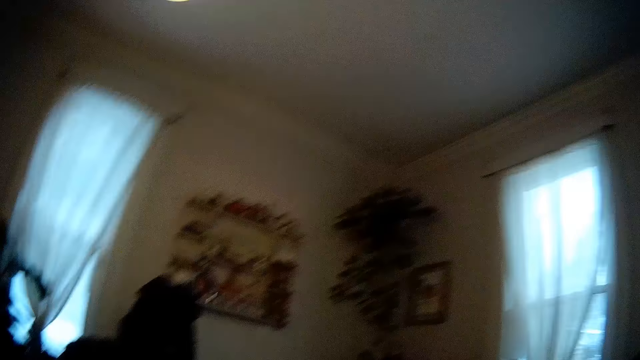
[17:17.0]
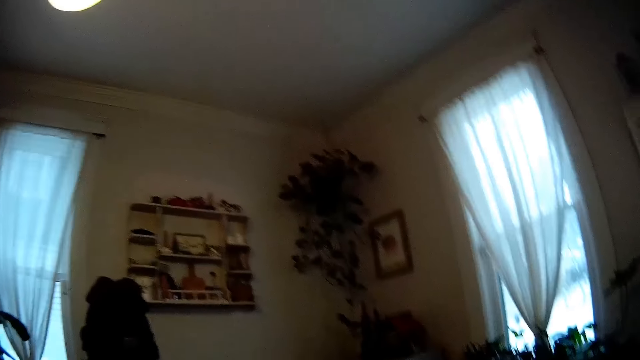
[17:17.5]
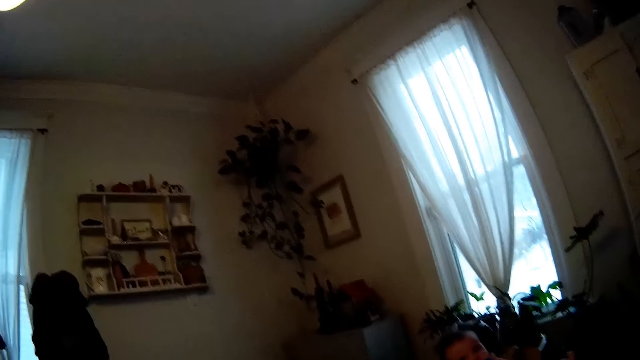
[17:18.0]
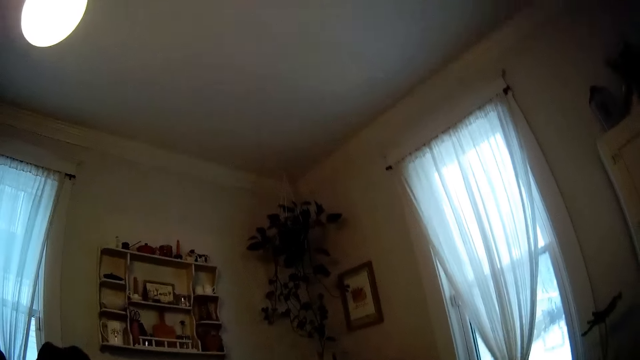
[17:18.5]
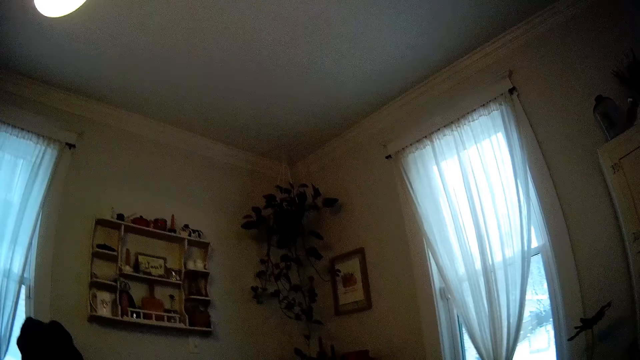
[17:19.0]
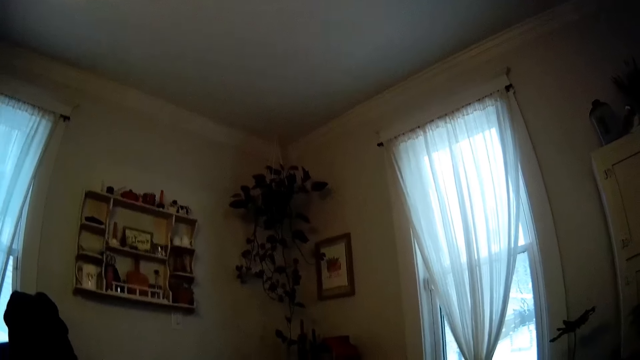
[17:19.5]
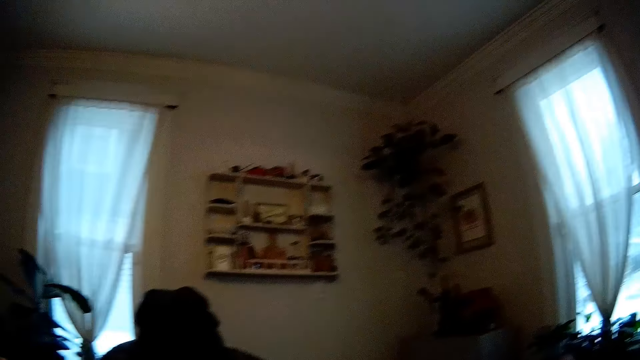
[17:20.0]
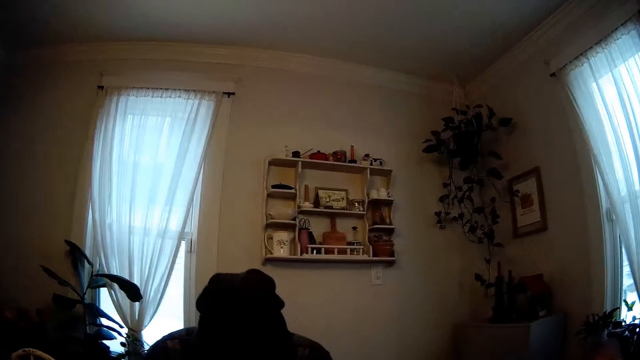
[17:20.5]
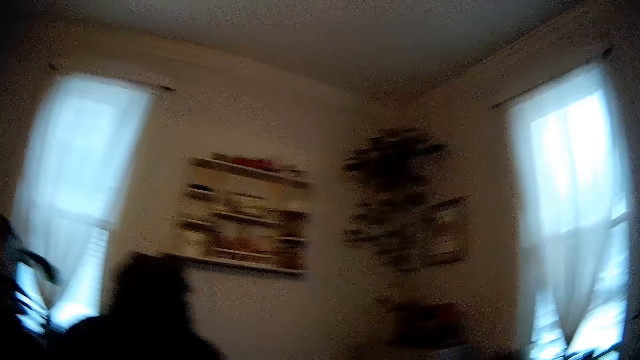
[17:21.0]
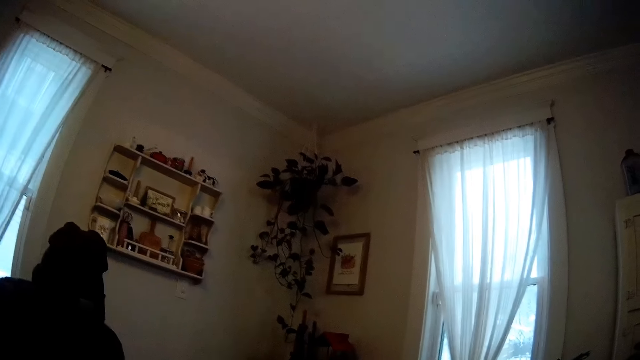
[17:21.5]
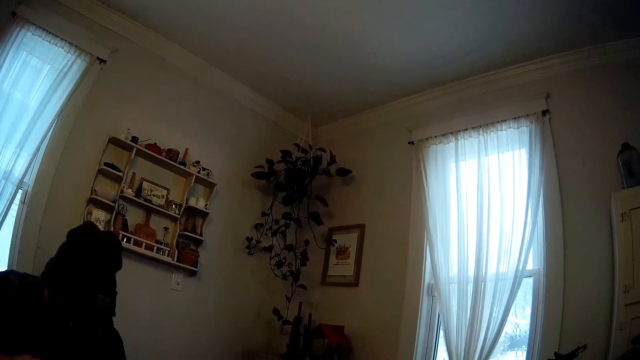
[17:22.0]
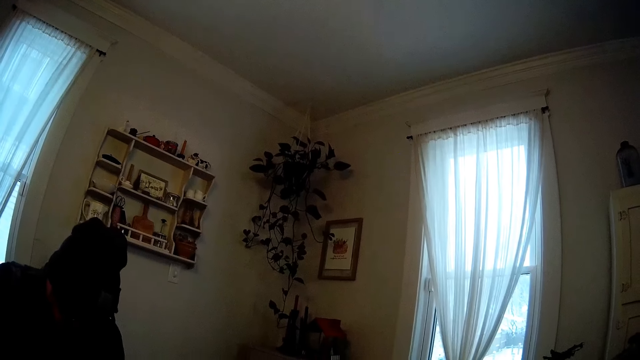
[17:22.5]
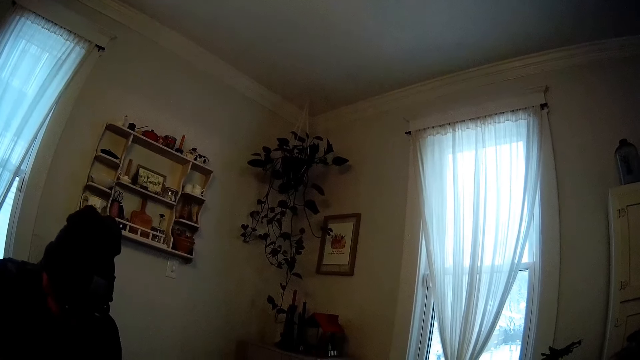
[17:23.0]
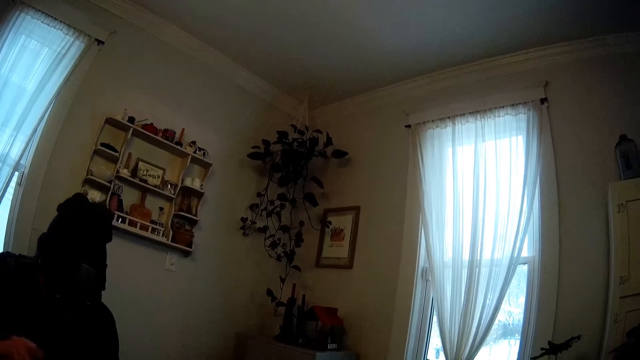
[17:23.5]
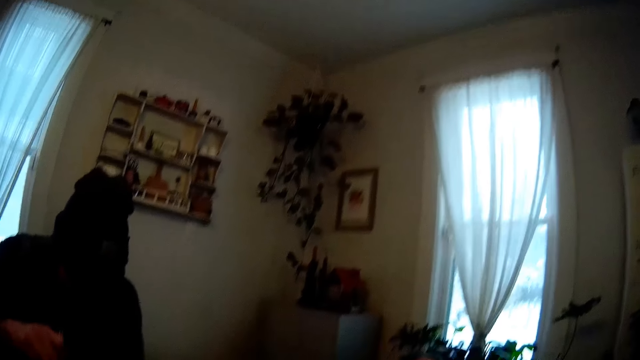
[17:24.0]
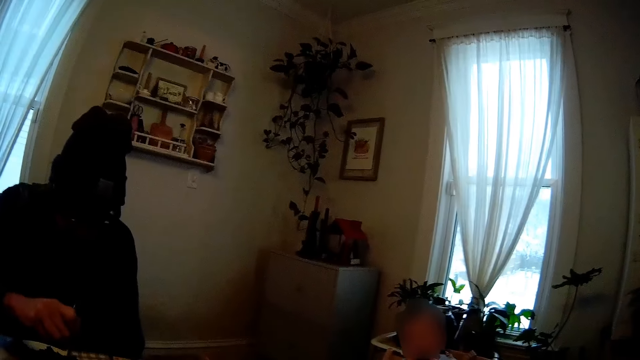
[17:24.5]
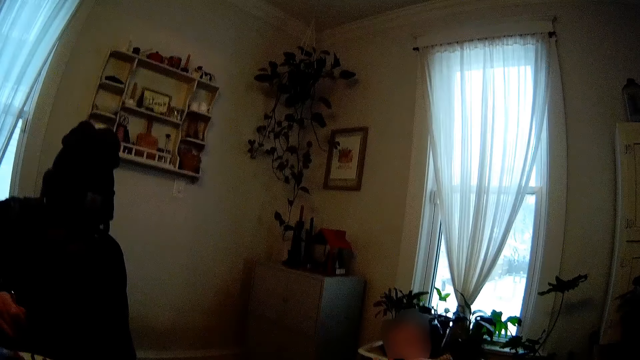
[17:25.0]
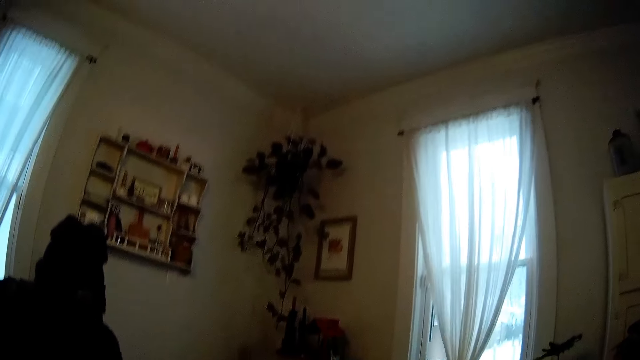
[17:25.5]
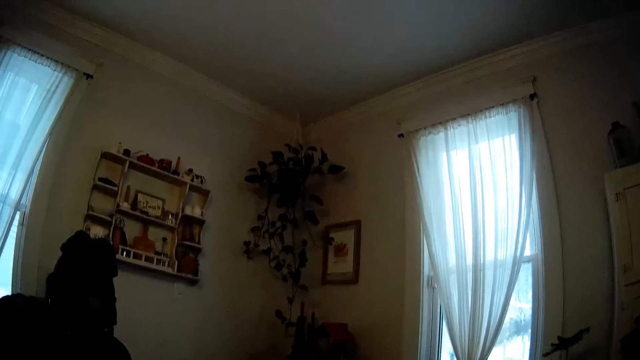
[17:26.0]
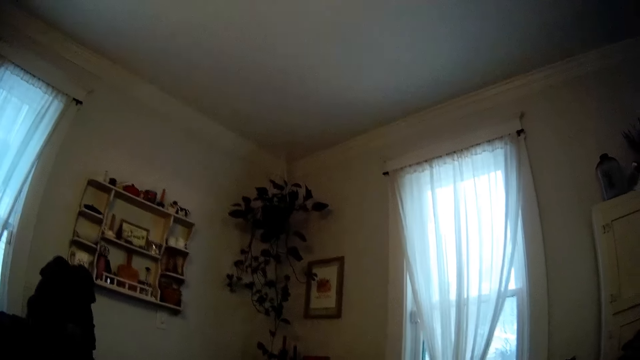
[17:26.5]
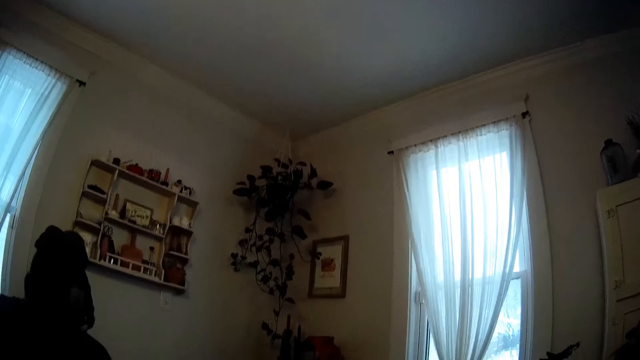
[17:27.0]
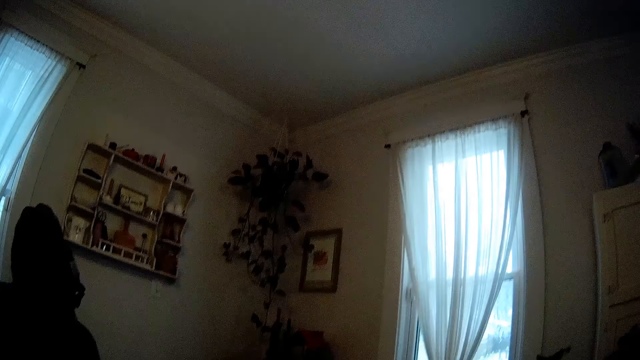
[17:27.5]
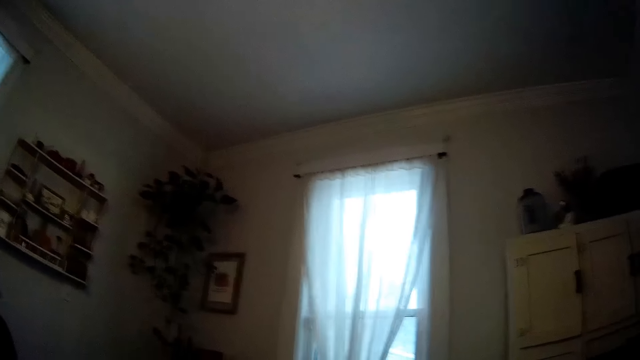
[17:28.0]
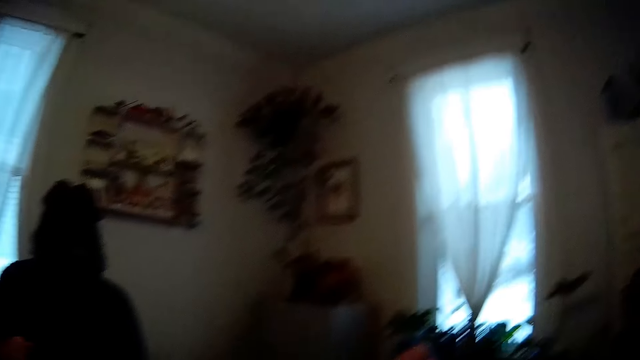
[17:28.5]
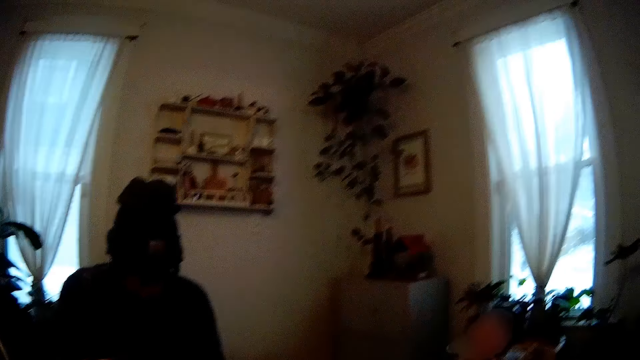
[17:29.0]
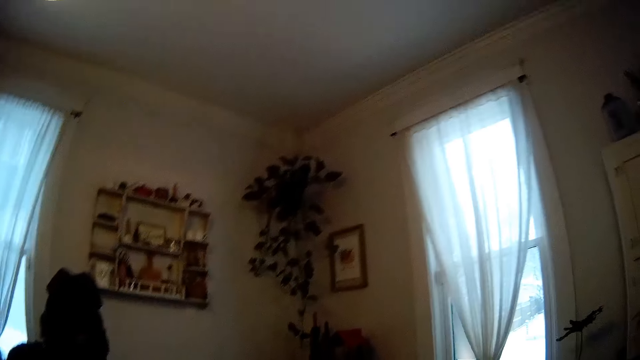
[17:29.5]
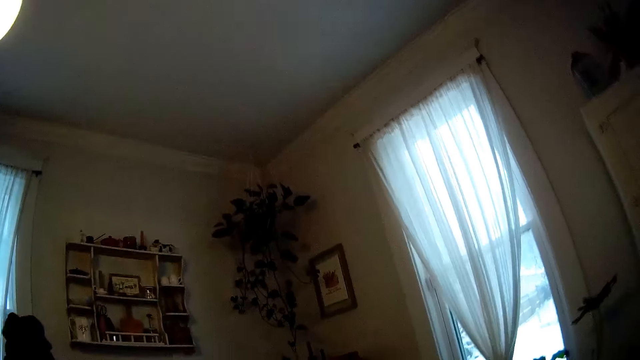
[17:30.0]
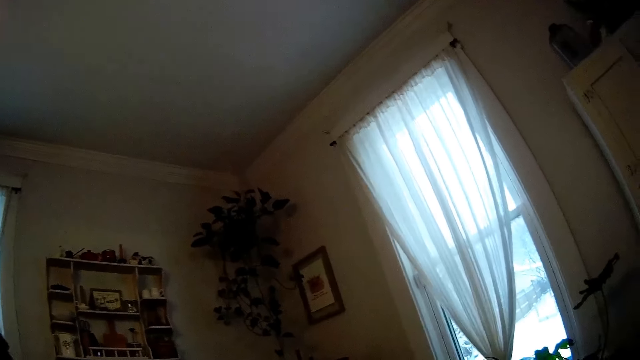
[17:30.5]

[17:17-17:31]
The camera wearer looks around. They interact with the baby.

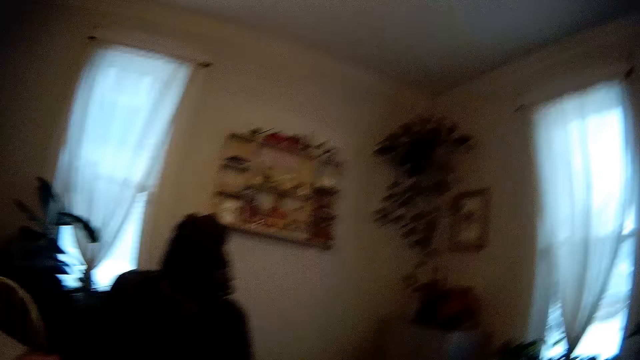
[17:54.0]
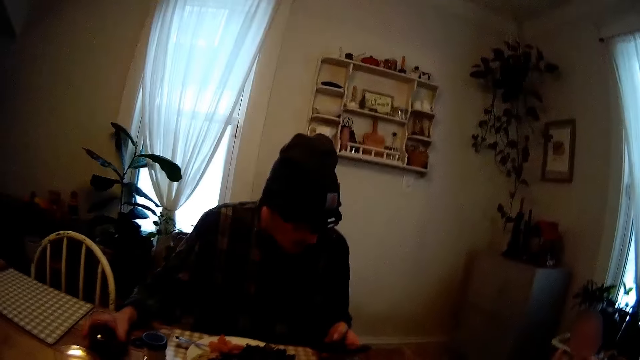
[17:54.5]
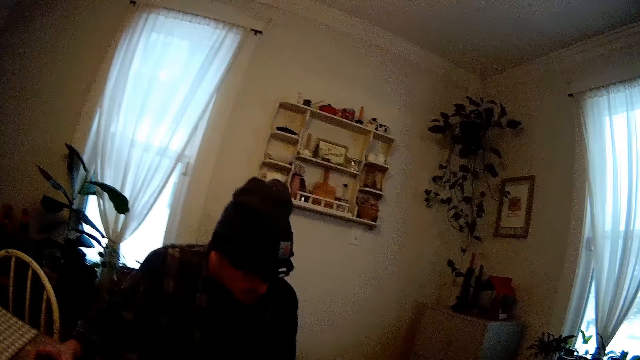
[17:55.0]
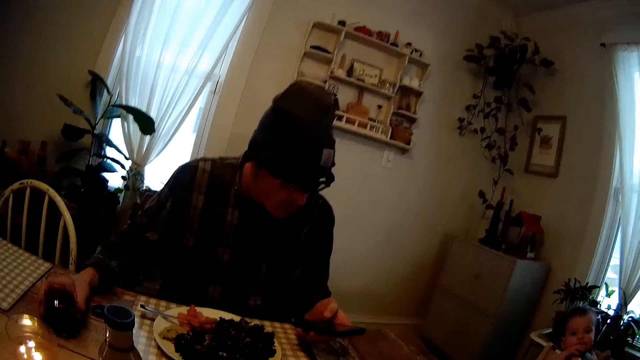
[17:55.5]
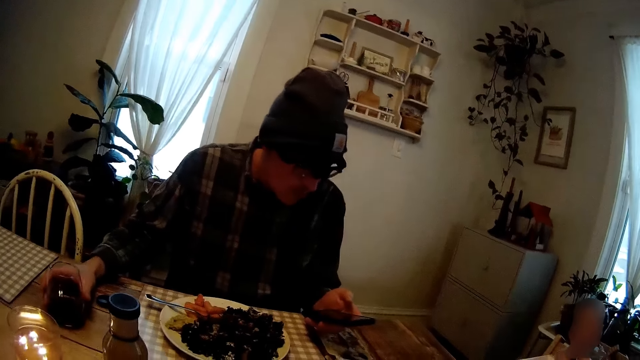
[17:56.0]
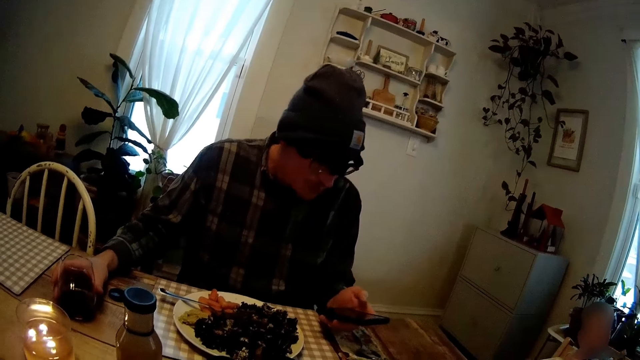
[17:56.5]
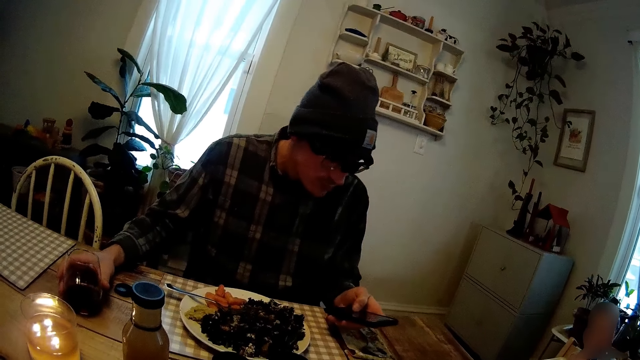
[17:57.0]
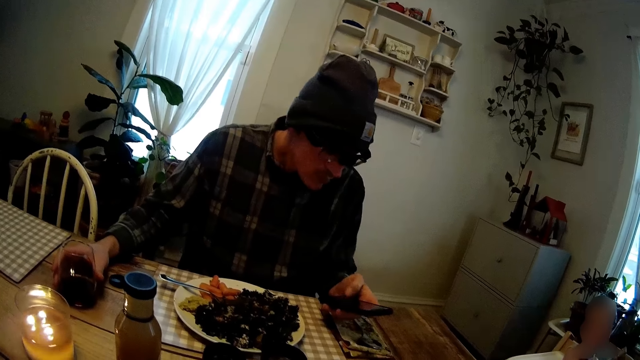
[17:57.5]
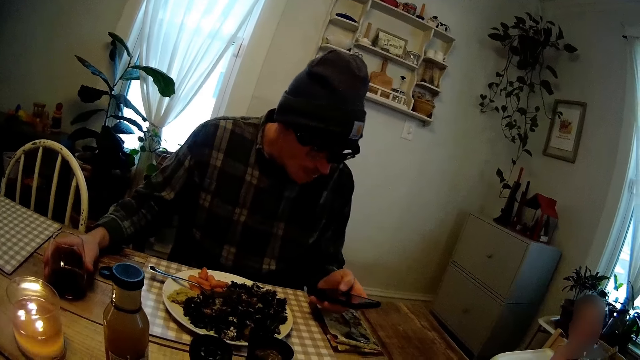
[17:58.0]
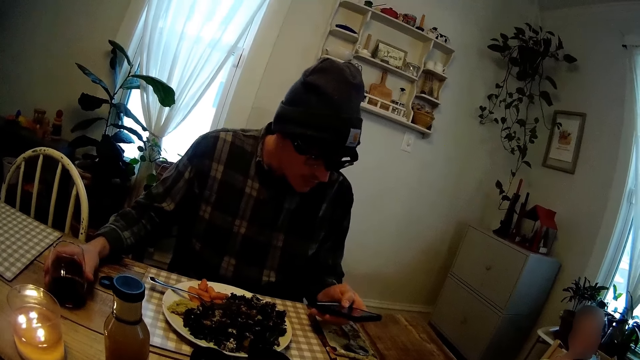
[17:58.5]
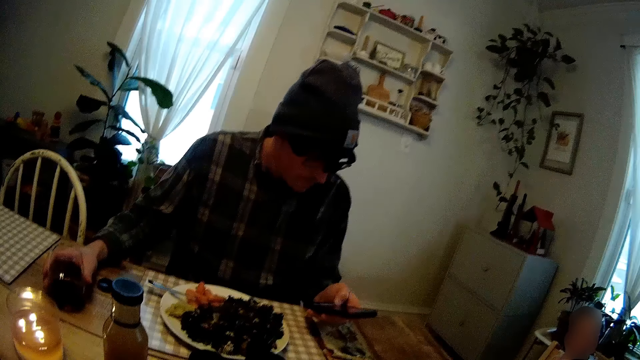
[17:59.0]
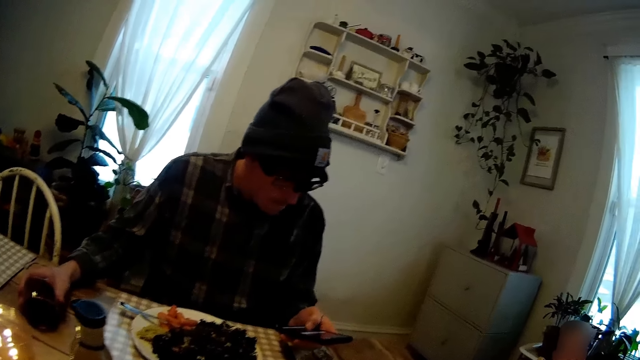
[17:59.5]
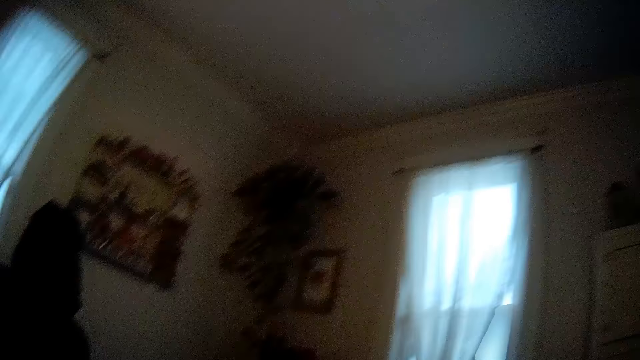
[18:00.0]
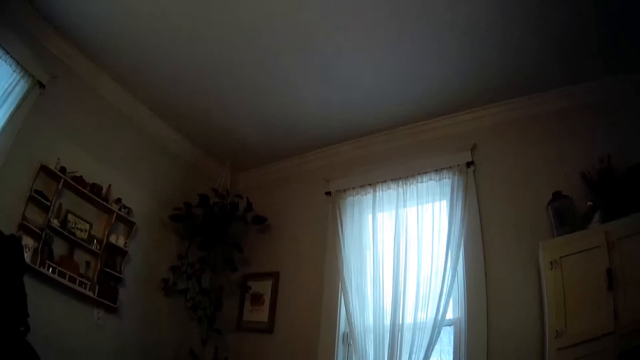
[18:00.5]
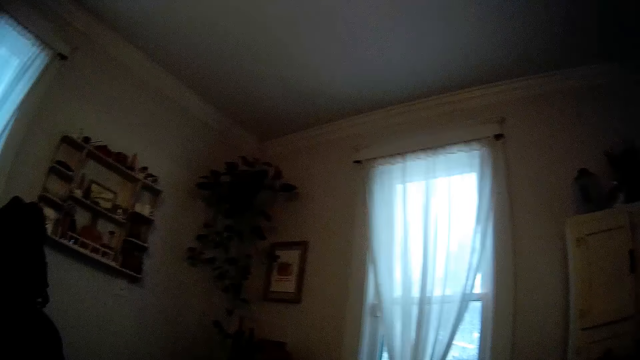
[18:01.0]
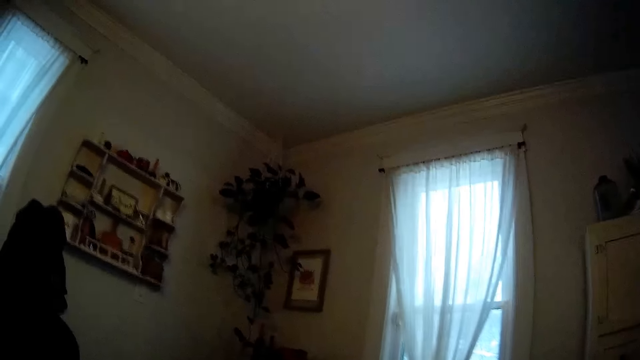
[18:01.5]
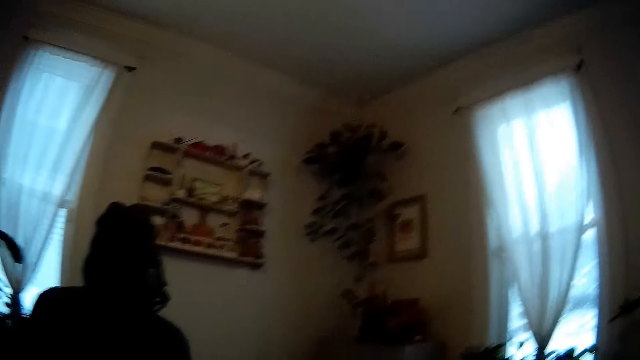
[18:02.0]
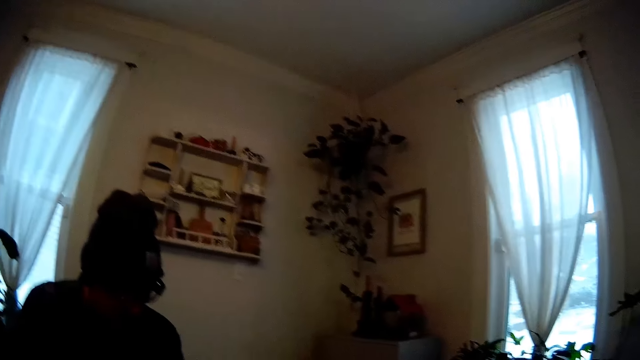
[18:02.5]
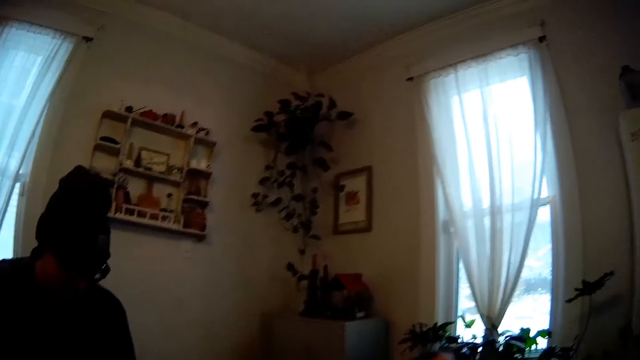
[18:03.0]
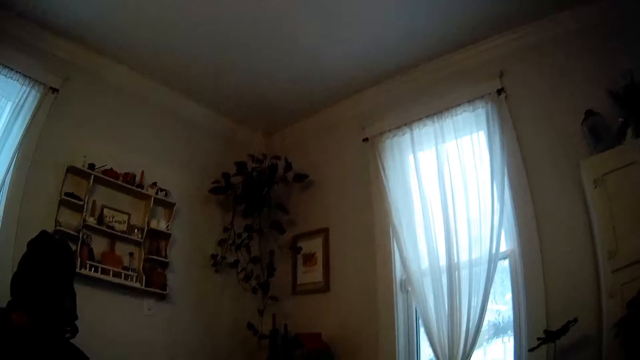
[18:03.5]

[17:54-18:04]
The man holds the cup on the table with his right hand and operates a phone in his left hand with his left thumb. The camera wearer interacts with the man. They look around.
